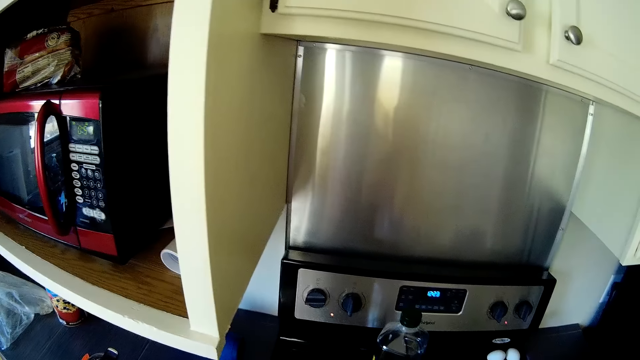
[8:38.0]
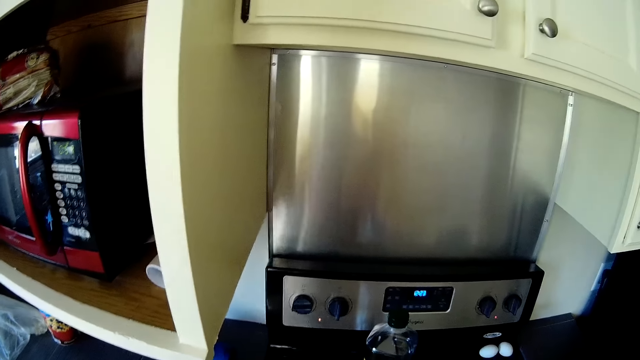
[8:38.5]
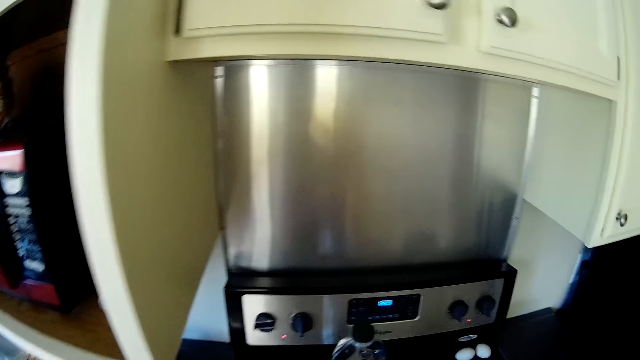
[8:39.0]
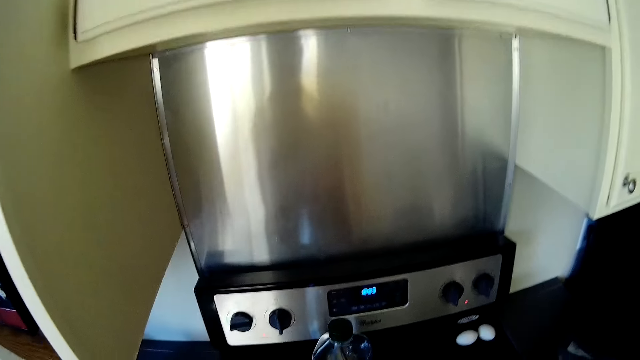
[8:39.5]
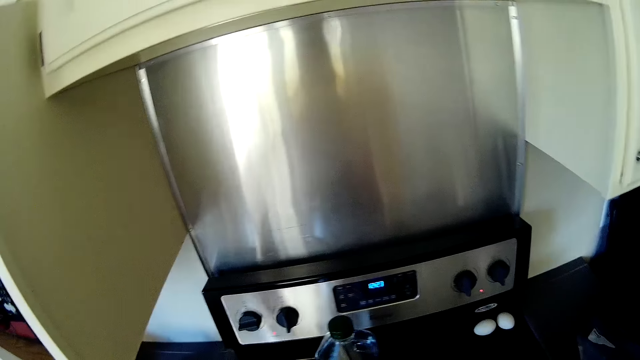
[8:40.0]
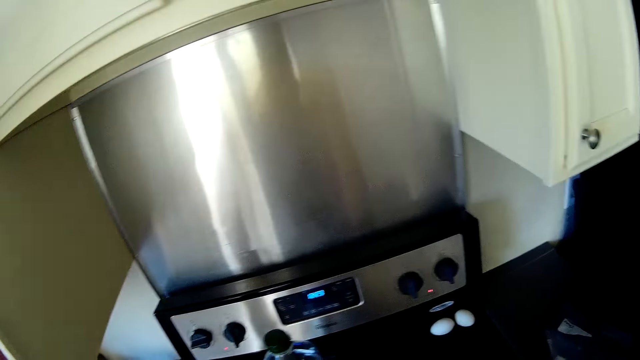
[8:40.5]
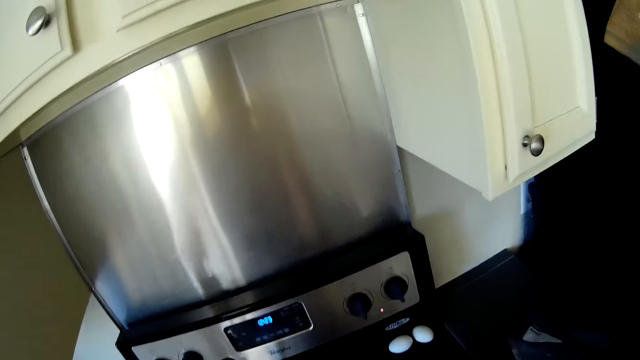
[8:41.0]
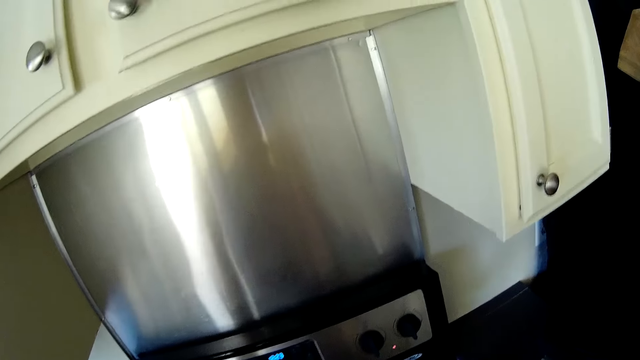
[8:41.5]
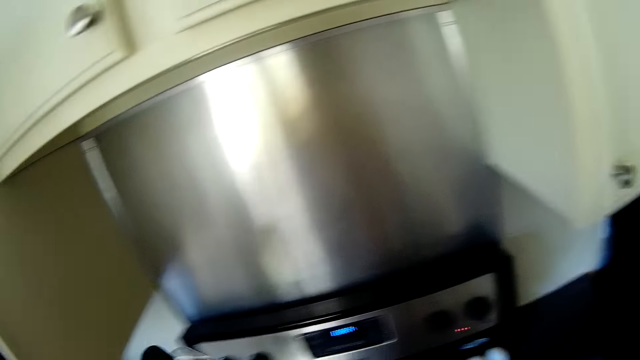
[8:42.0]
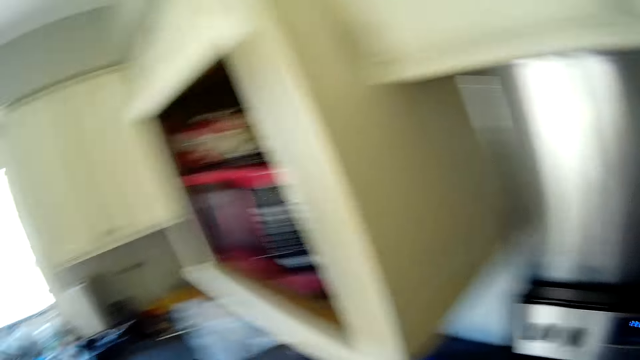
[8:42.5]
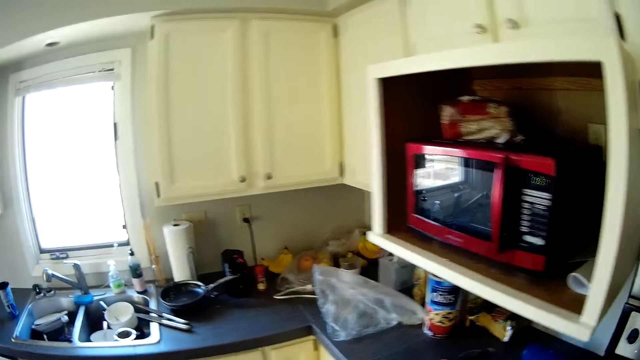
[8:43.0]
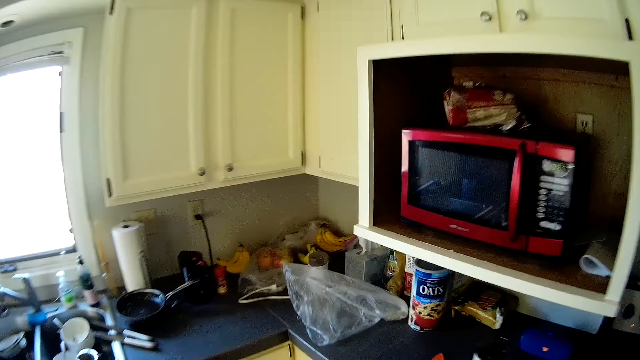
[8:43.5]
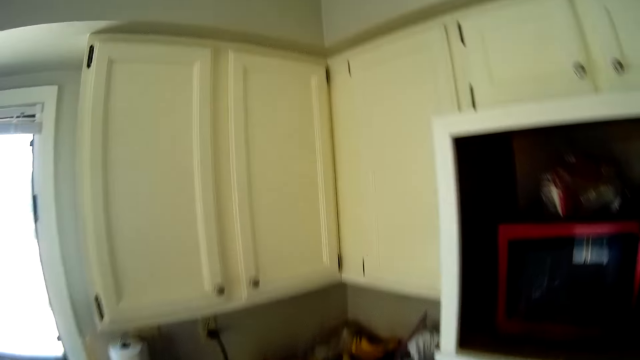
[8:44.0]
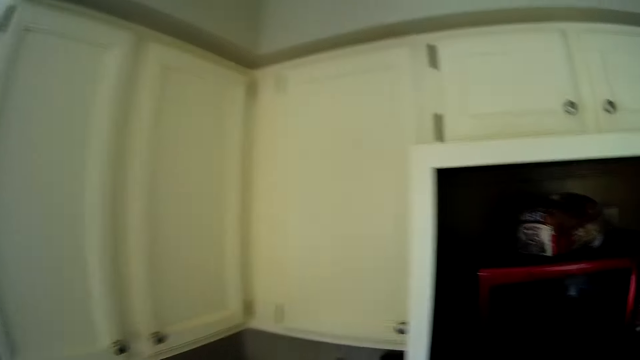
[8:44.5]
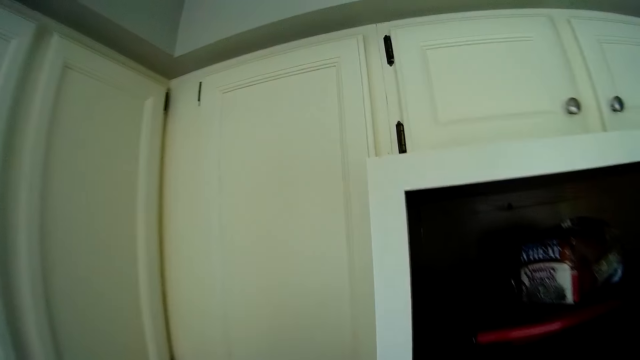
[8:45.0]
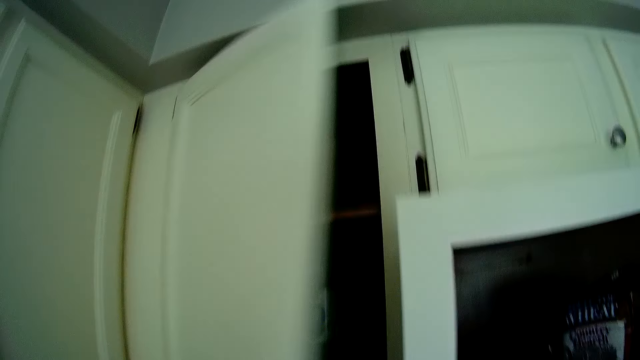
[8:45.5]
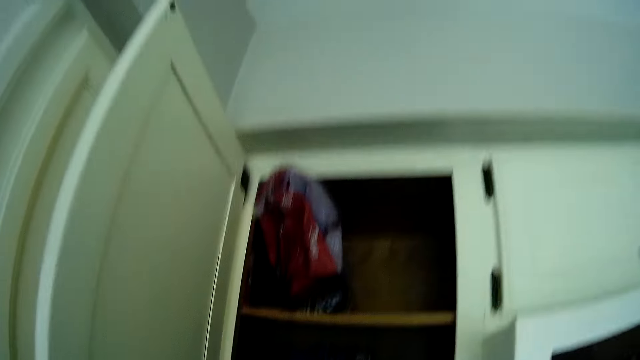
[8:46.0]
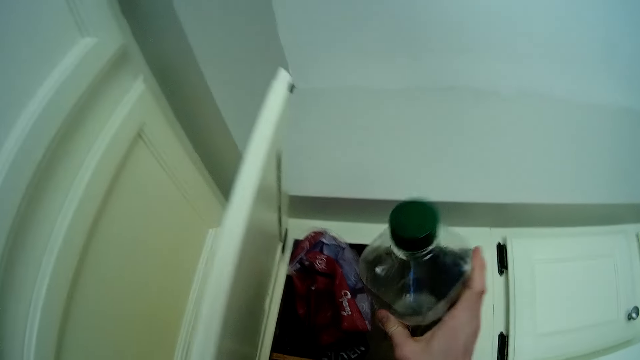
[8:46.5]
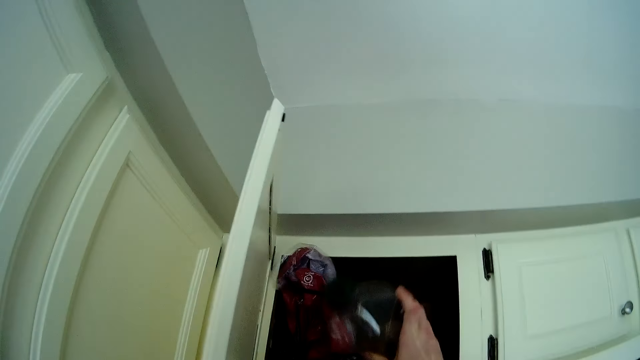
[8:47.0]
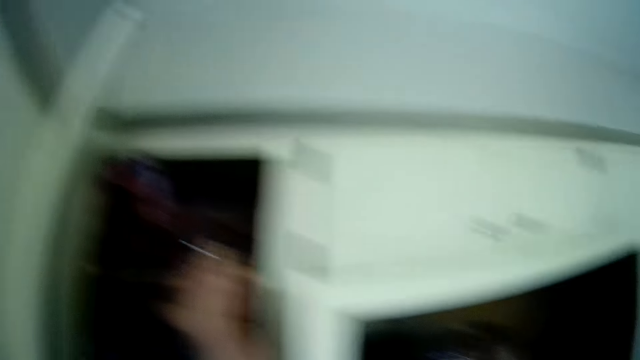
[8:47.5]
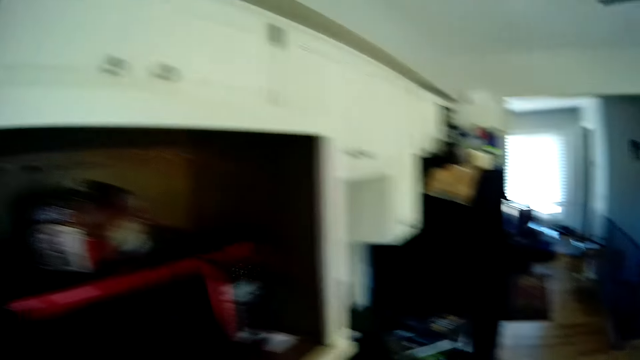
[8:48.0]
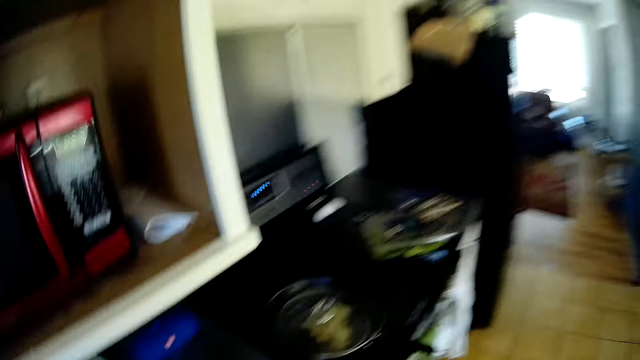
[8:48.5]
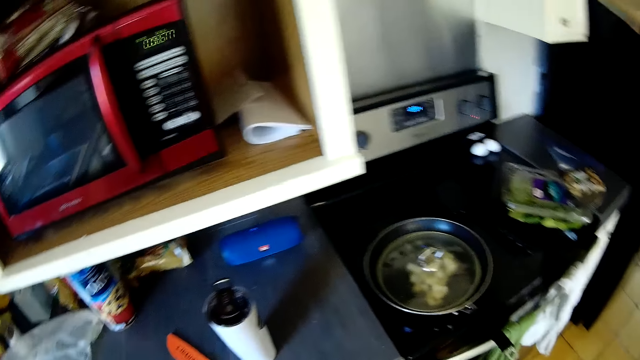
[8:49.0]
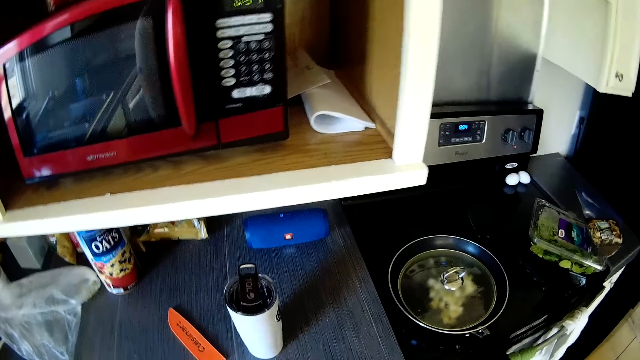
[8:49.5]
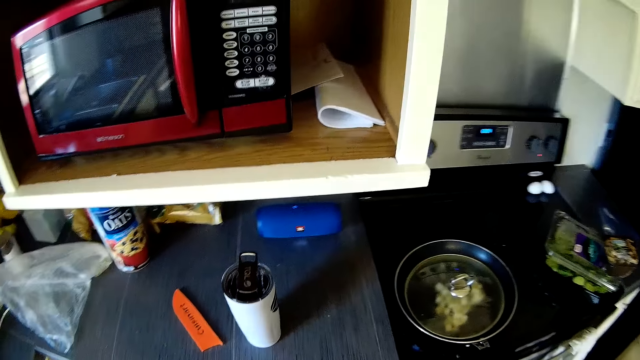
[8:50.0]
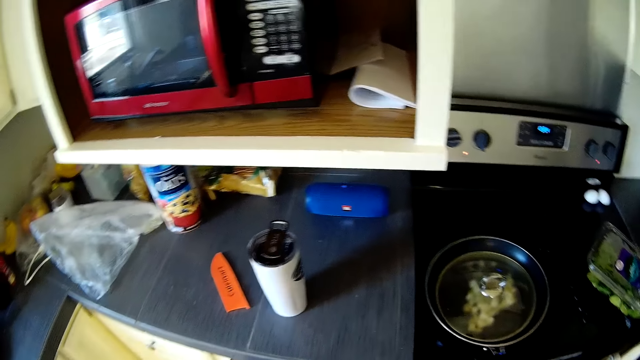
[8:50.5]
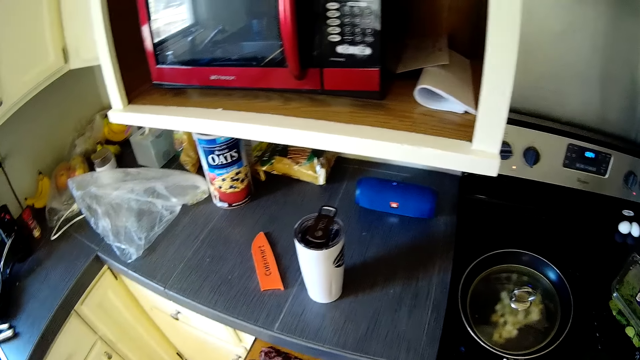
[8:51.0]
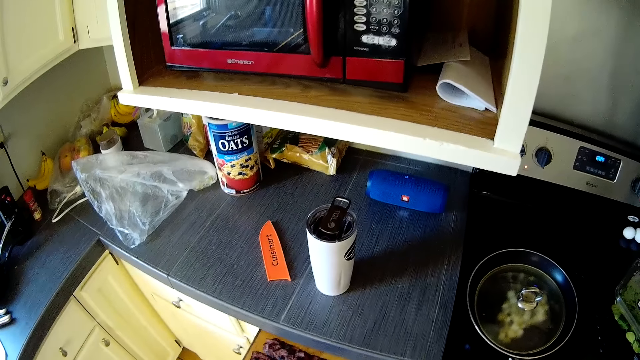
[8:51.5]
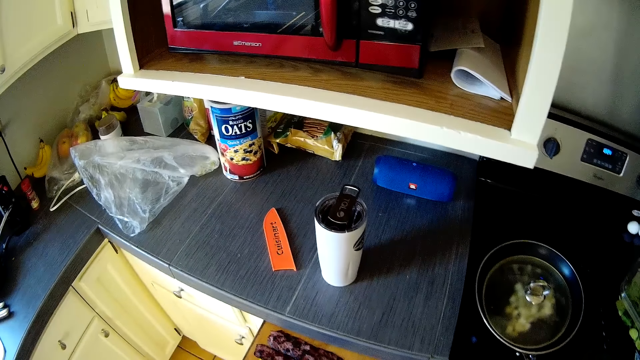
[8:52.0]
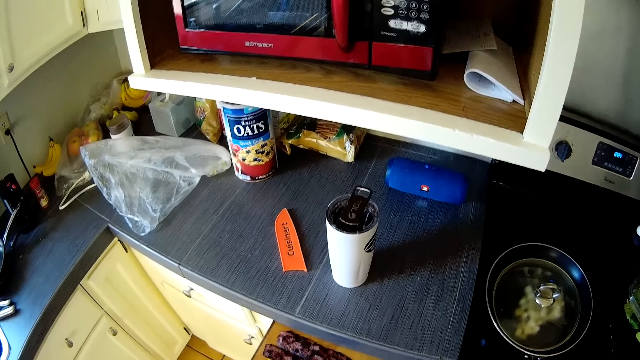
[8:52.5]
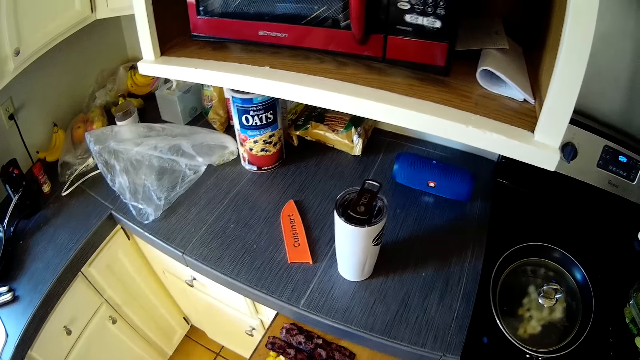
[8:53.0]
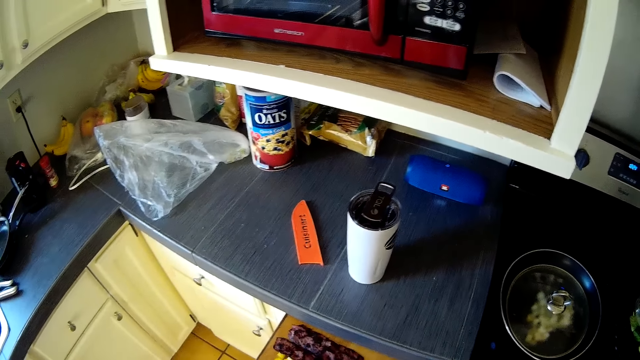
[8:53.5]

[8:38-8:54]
The camera wearer walks around the kitchen. He opens the kitchen cabinet with his left hand. He puts the jar into the kitchen cabinet with his right hand. He stares around the kitchen.

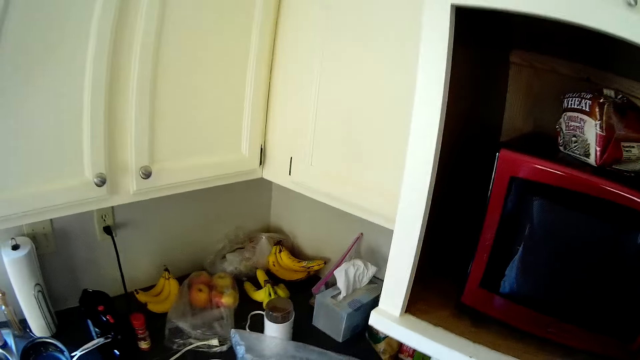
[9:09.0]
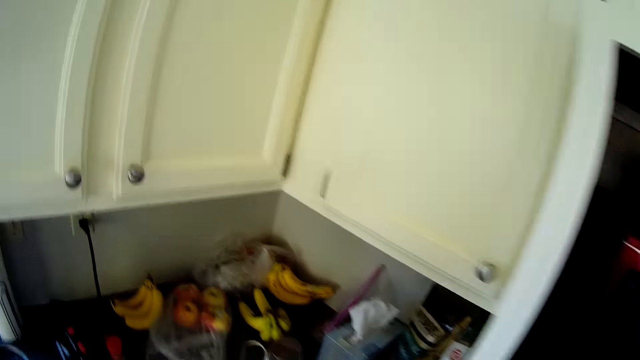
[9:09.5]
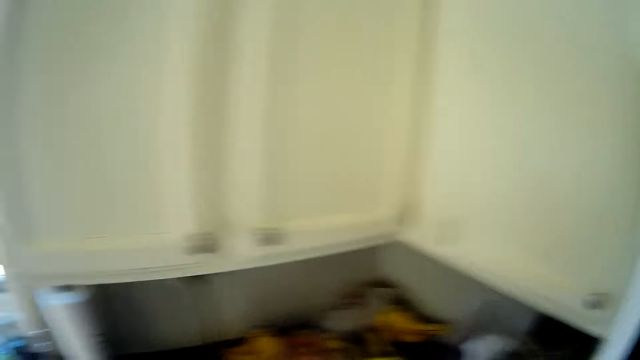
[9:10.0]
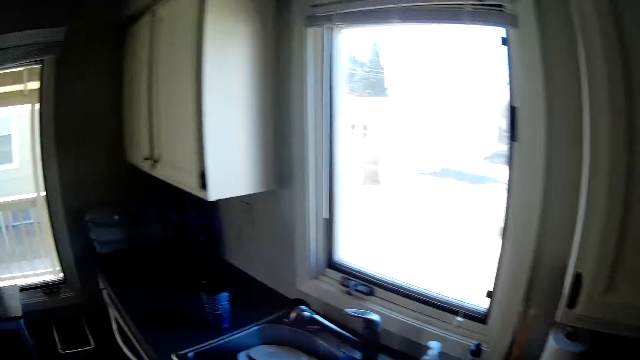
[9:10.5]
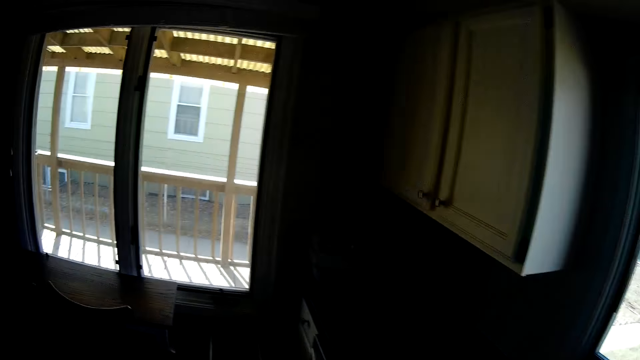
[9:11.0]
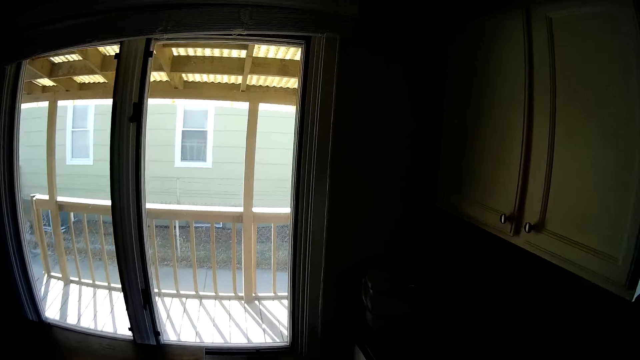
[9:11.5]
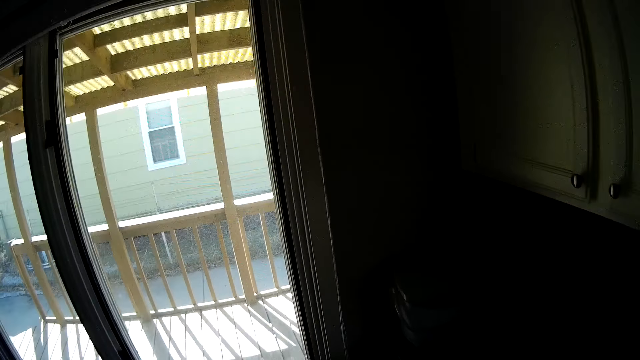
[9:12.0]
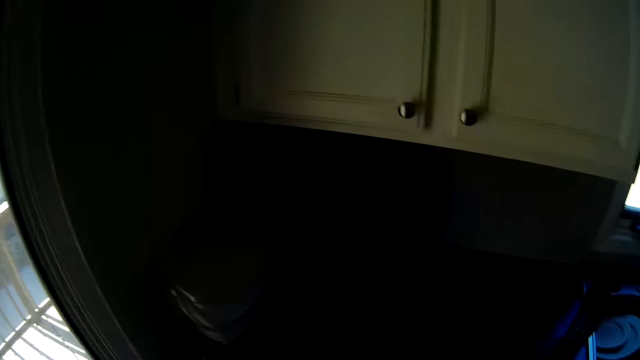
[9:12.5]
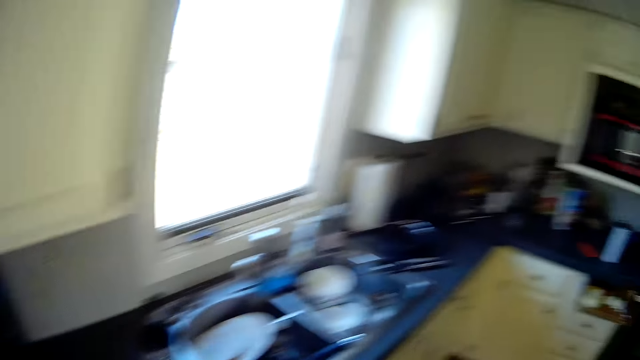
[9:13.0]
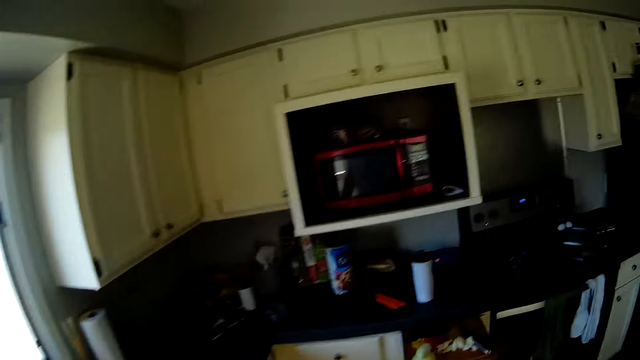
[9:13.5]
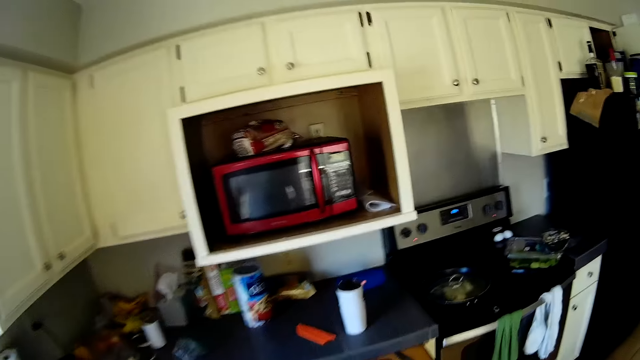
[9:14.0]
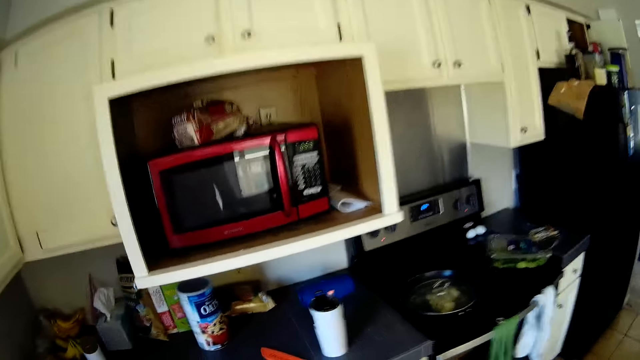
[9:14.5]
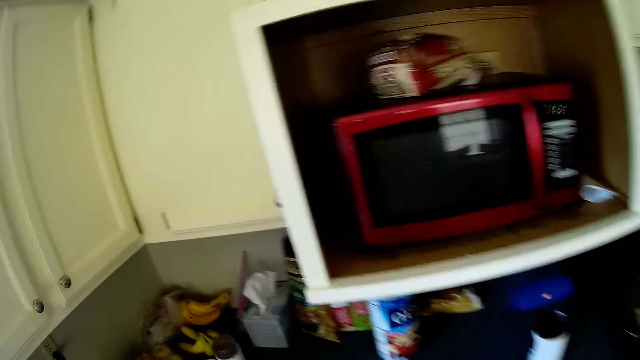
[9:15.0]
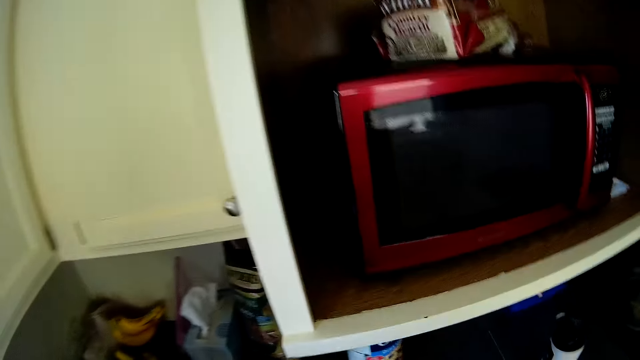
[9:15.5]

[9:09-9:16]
The camera wearer walks around the kitchen.
